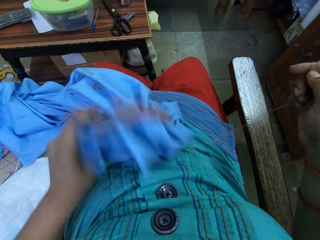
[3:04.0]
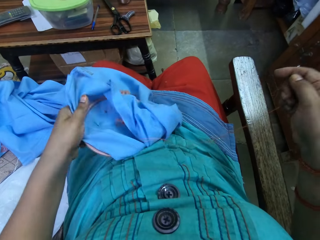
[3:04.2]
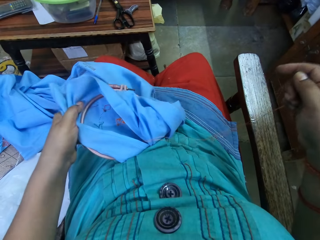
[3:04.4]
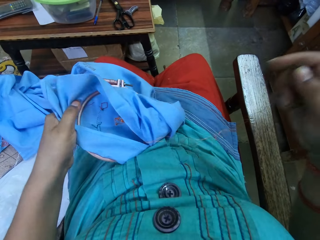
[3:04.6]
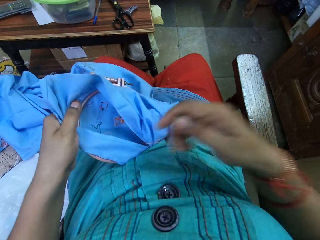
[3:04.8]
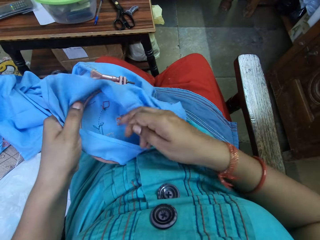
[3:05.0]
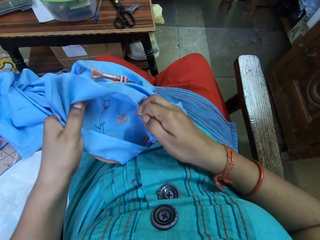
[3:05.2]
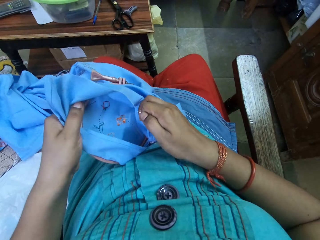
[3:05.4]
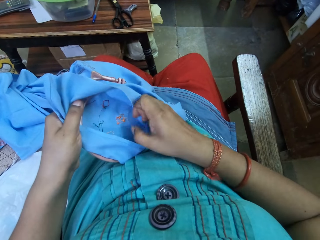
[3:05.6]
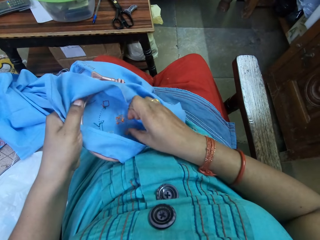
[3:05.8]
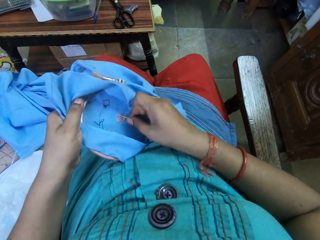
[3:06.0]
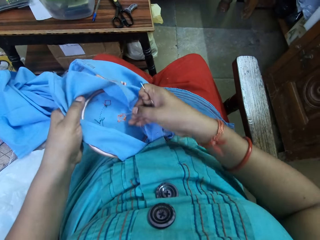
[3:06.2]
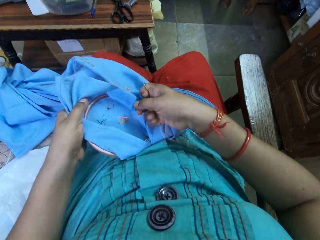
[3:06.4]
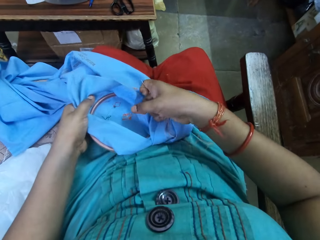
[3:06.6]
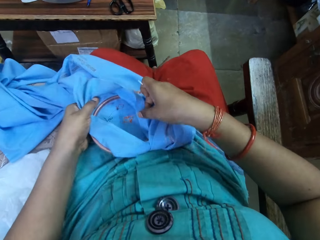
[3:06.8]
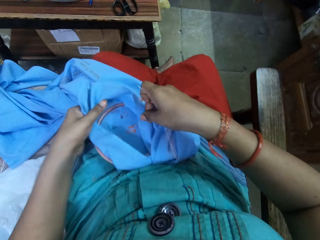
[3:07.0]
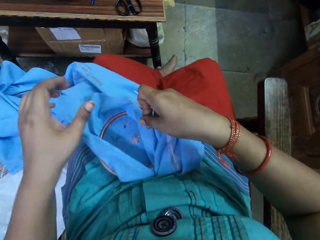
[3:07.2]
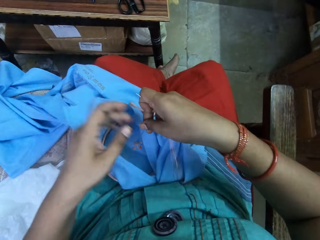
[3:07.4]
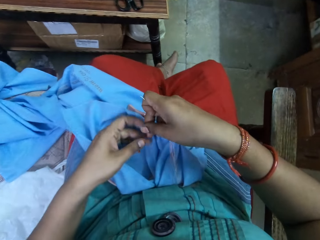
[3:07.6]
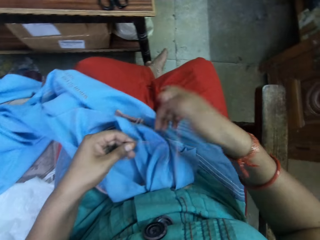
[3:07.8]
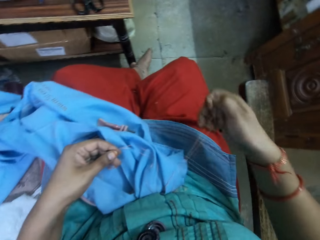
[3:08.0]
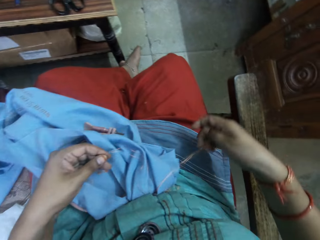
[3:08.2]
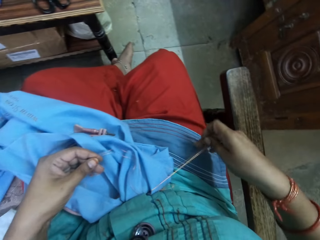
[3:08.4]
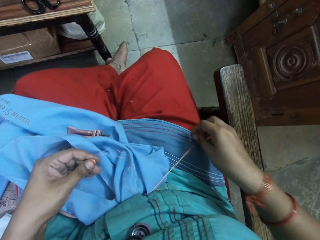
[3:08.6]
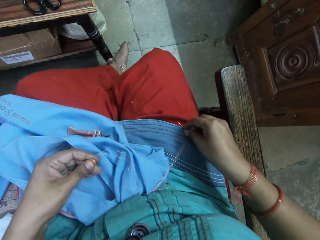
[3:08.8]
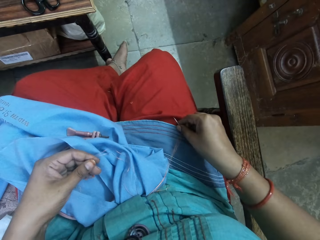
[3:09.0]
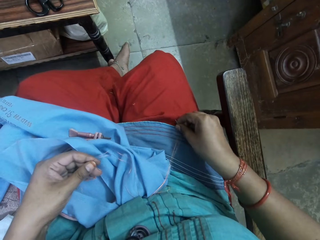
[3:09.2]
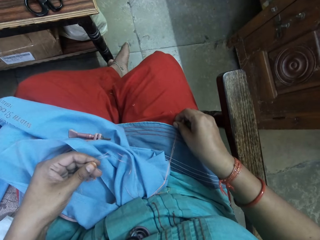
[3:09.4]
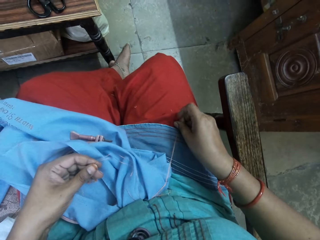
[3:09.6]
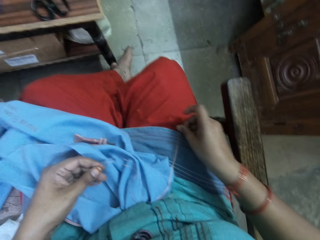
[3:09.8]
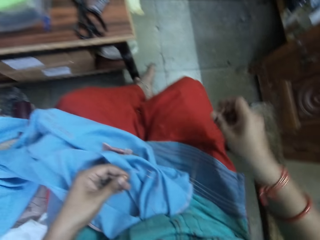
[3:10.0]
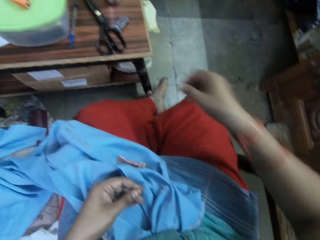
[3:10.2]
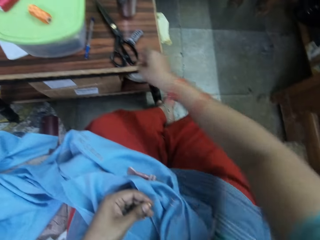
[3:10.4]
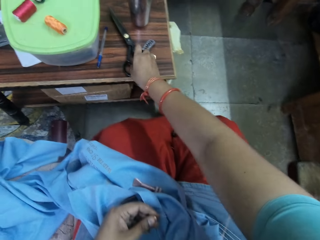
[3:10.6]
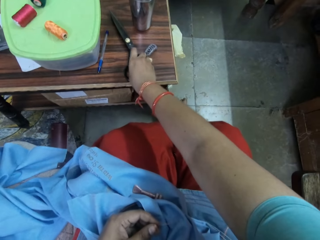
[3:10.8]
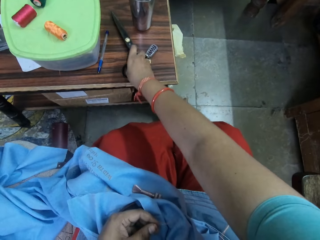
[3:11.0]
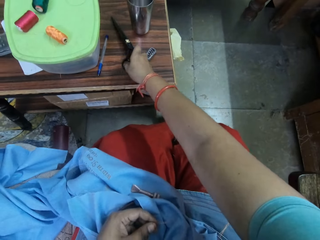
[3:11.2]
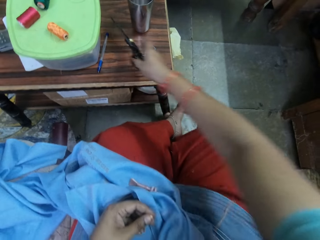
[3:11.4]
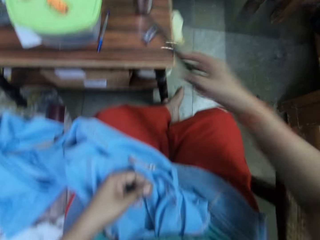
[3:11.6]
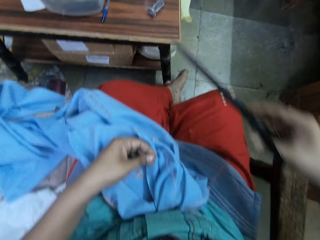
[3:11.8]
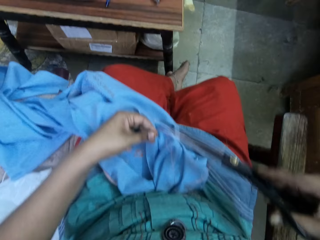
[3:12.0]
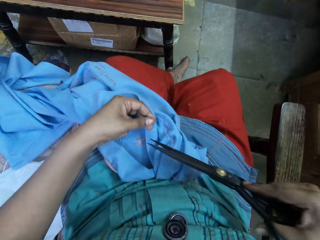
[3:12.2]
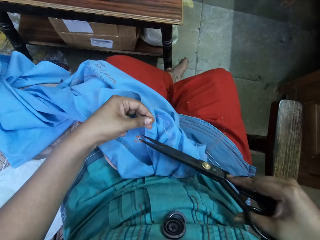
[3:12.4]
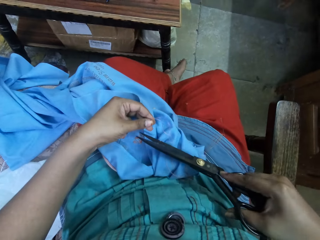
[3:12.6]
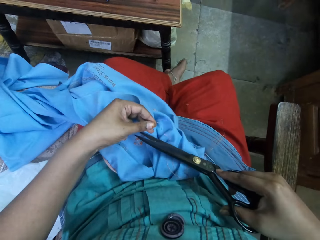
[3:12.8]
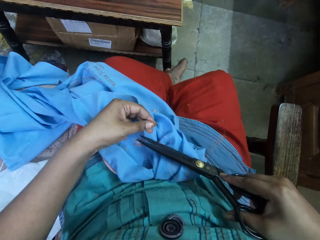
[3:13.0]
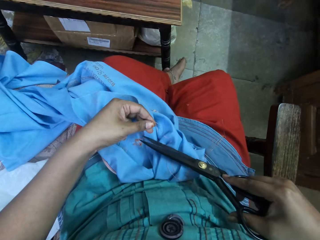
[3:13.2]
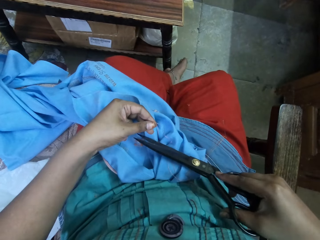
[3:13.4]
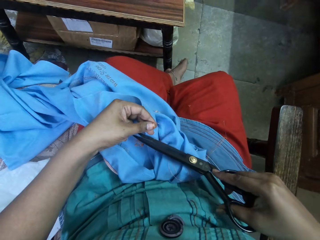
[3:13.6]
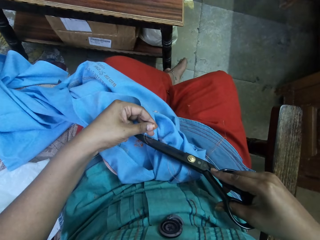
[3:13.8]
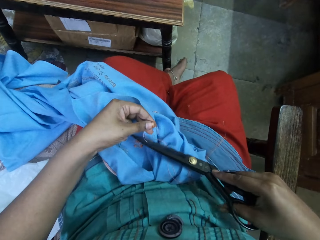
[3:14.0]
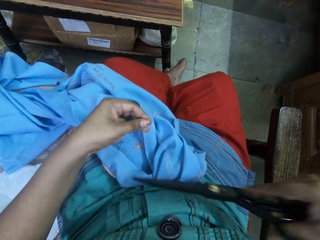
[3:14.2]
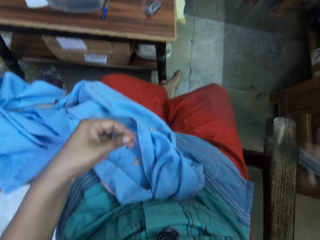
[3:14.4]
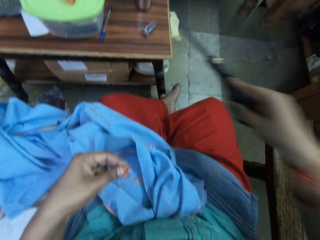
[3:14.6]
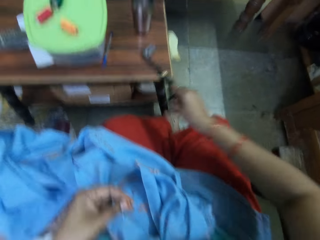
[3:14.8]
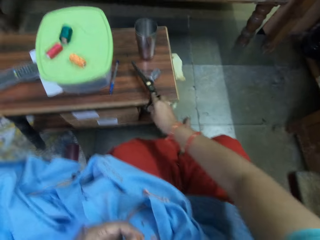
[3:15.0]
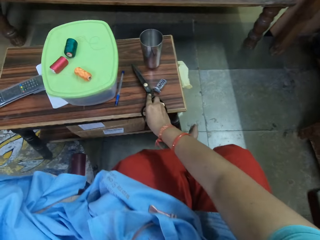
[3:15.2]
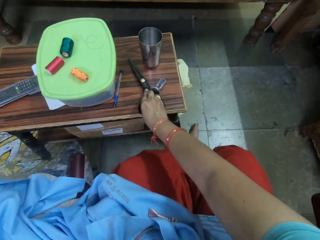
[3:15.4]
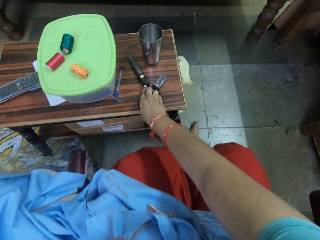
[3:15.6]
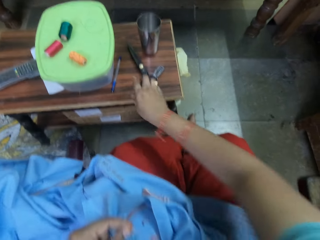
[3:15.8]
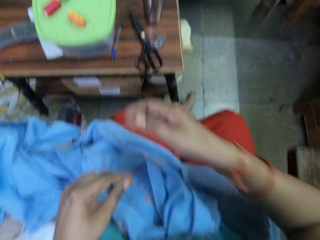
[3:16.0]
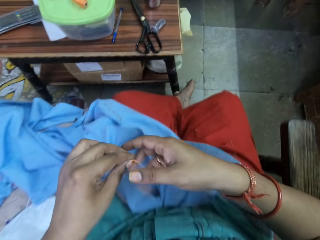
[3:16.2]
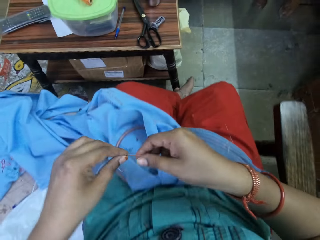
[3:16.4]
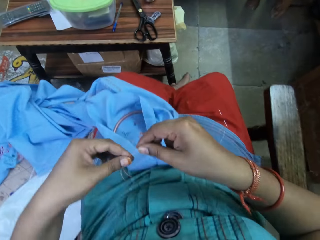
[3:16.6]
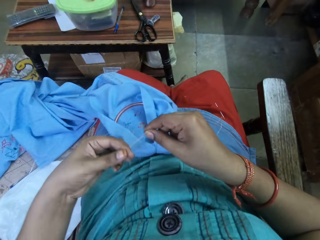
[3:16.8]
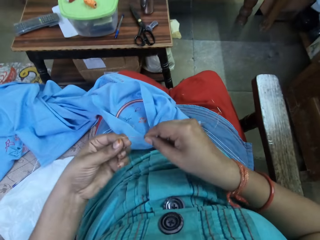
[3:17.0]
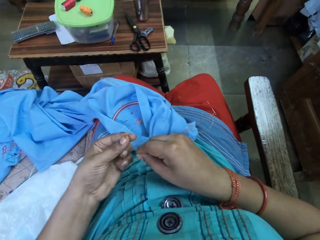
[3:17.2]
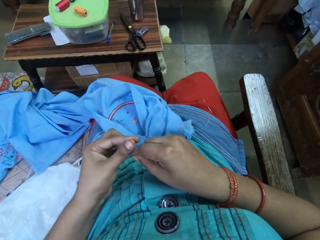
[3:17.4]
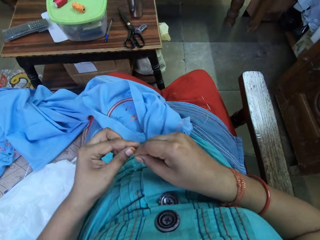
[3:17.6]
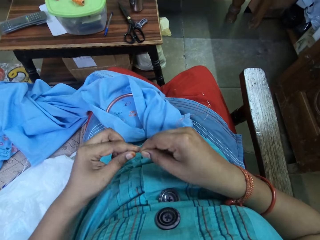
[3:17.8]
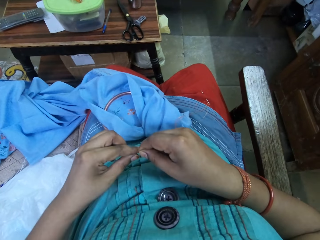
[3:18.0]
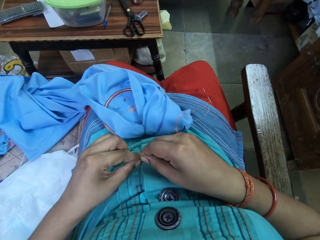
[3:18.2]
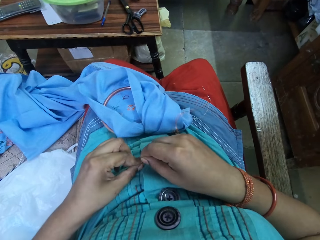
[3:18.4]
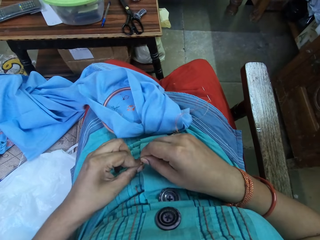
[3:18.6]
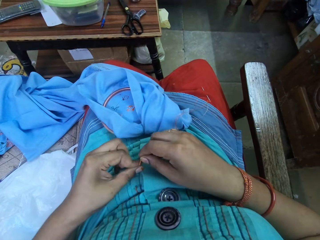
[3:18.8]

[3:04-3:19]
The camera wearer turns a cloth with her hand. She puts the needle on the pants. She picks up the pair of scissors from the table. She cuts the thread with the pair of scissors. She puts the pair of scissors on the table. She ties the thread with her hands.

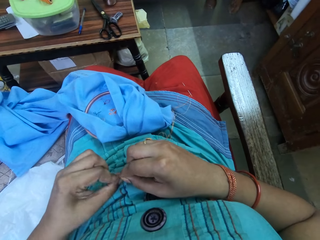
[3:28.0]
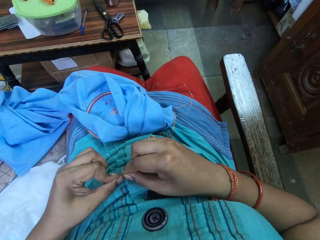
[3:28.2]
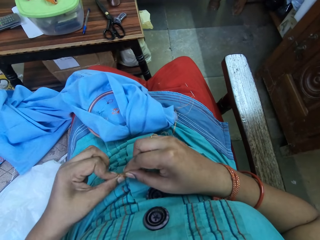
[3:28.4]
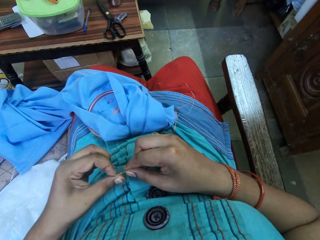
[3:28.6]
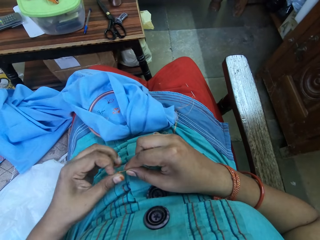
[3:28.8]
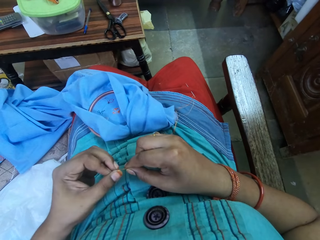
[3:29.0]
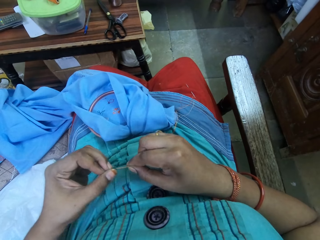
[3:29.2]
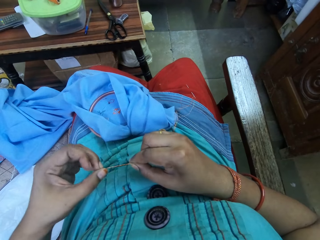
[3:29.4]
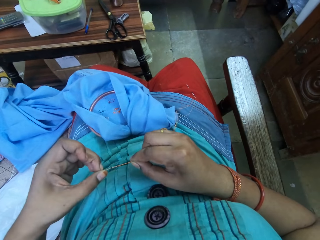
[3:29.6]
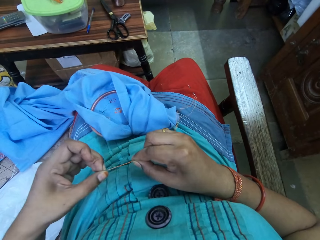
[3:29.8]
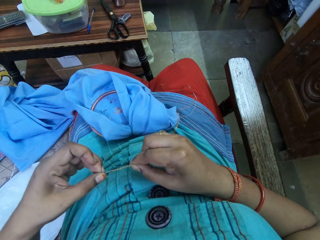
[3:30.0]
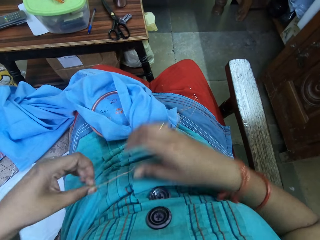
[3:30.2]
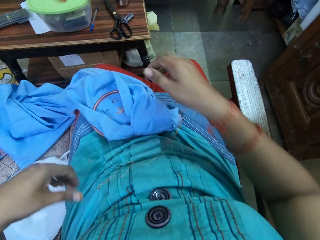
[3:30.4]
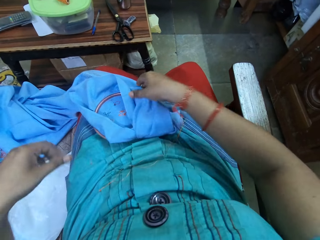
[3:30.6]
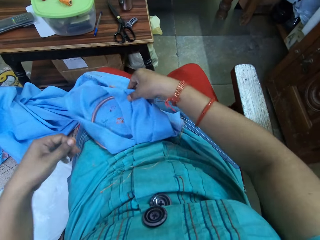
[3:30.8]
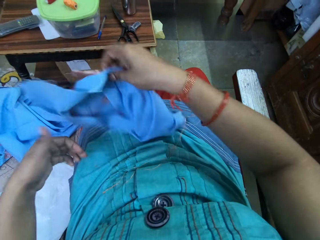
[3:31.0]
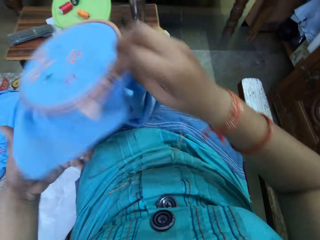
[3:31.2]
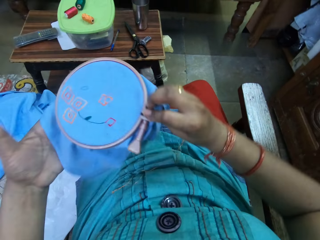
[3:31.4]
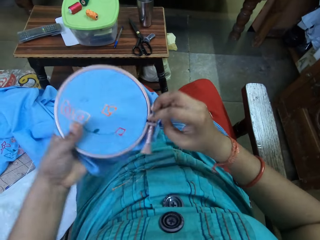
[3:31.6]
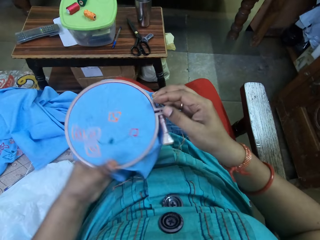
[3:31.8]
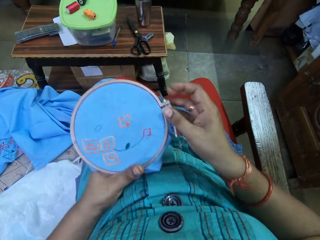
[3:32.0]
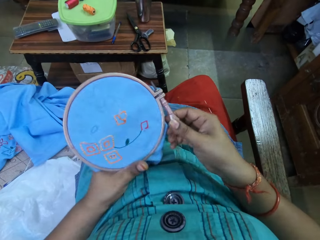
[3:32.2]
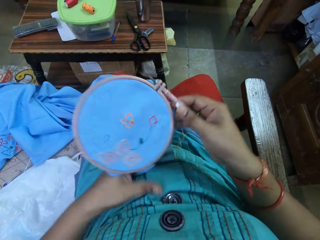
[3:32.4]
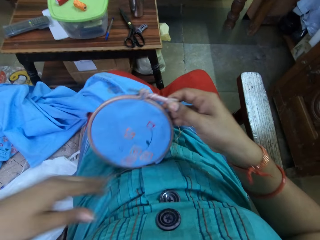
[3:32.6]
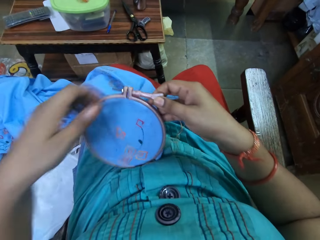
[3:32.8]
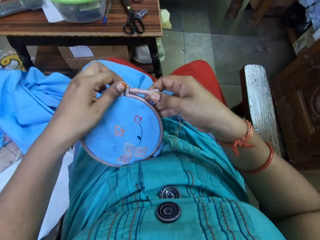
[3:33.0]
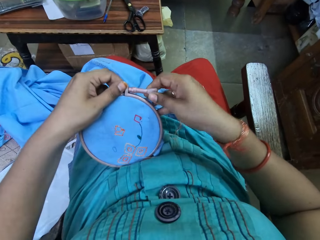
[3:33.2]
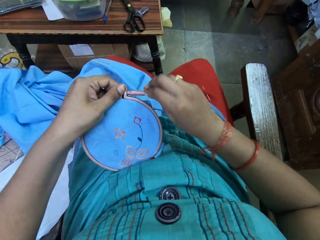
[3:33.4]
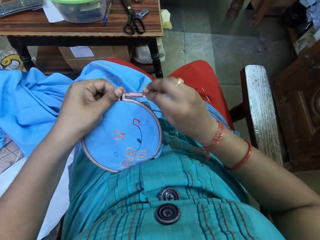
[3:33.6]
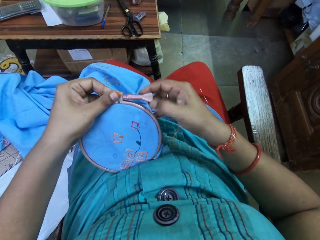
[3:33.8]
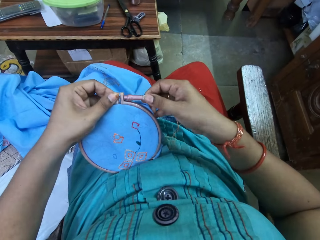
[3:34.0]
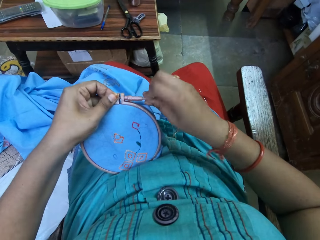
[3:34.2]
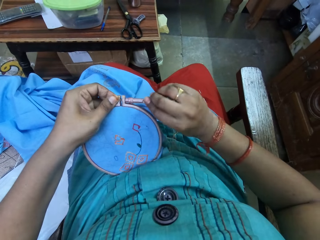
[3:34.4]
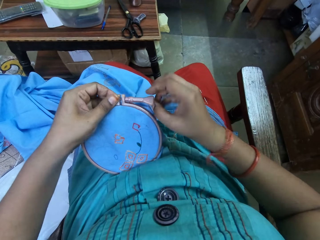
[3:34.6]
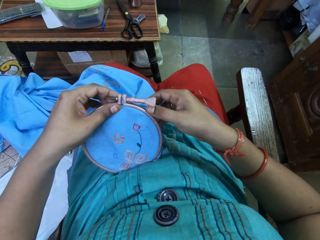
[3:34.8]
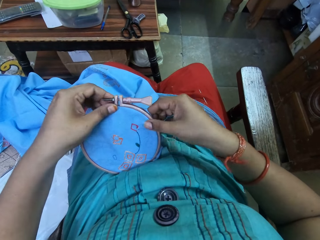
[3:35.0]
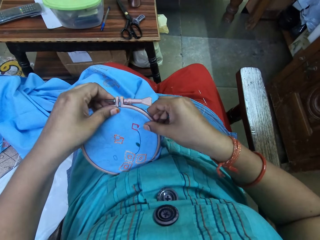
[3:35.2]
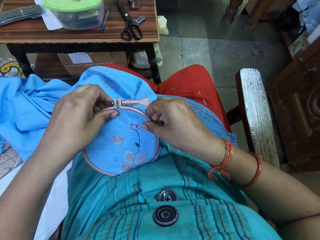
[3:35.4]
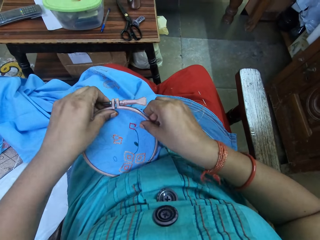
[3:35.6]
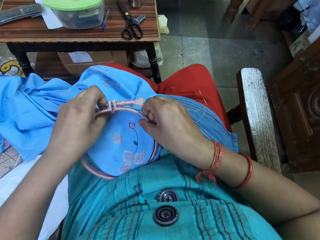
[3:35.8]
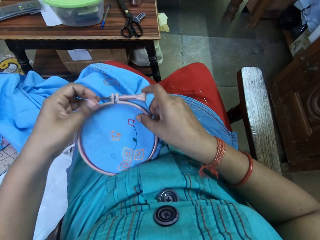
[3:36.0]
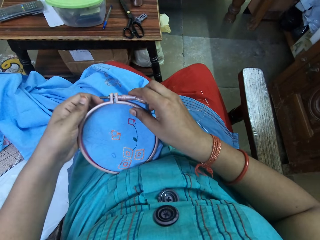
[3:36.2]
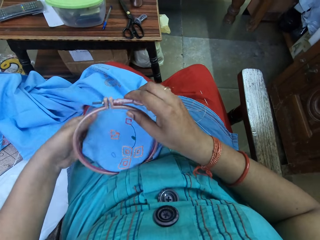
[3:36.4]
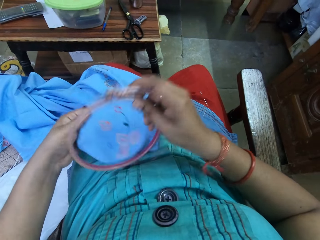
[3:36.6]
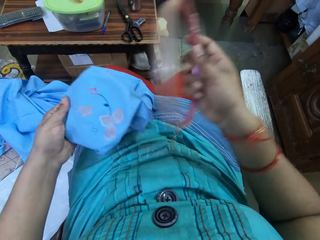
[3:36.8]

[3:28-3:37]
The camera wearer picks up a cloth with her hands. She looks at the fabric. She loosens an embroidery hoop. She removes the cloth from the embroidery hoop.
